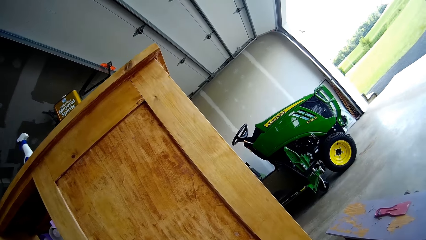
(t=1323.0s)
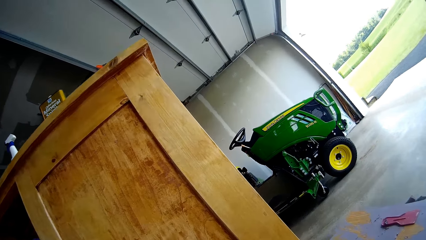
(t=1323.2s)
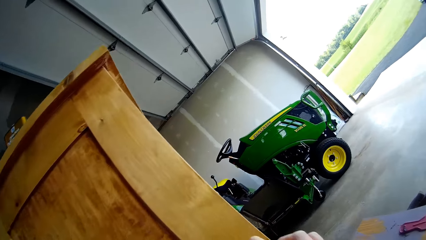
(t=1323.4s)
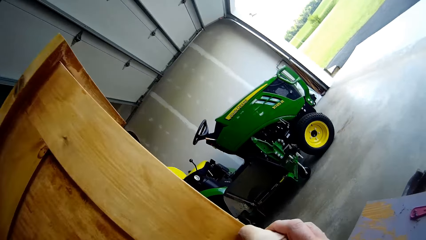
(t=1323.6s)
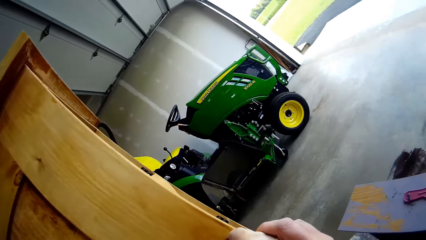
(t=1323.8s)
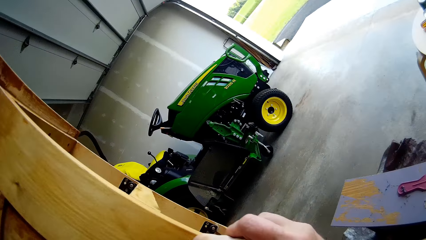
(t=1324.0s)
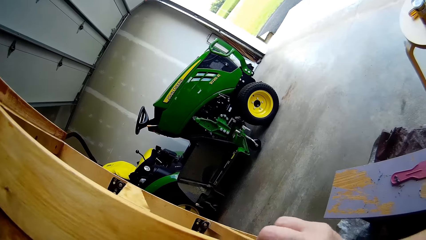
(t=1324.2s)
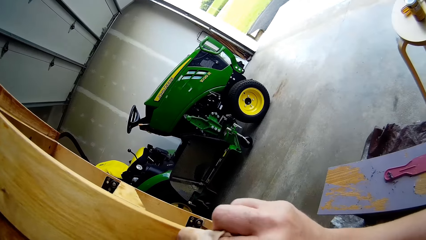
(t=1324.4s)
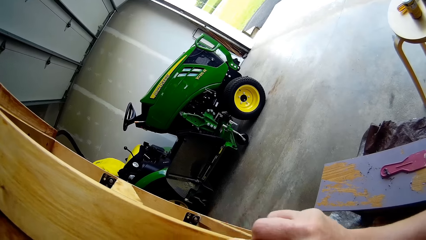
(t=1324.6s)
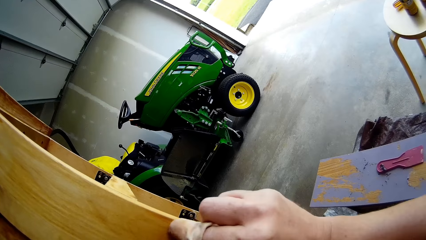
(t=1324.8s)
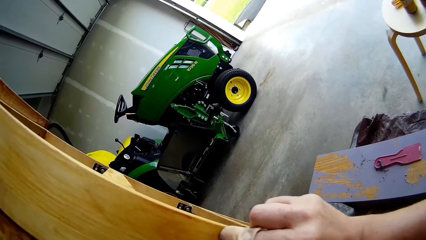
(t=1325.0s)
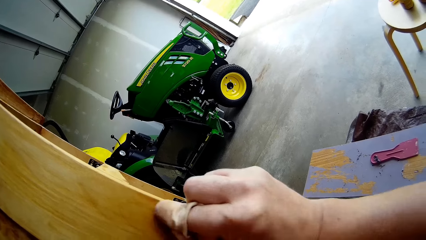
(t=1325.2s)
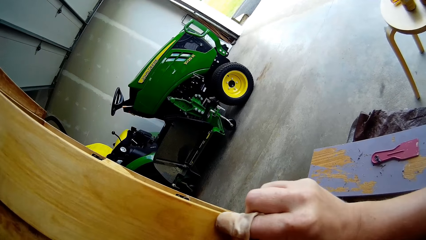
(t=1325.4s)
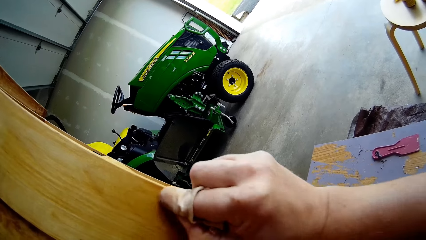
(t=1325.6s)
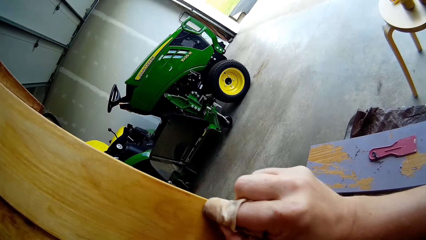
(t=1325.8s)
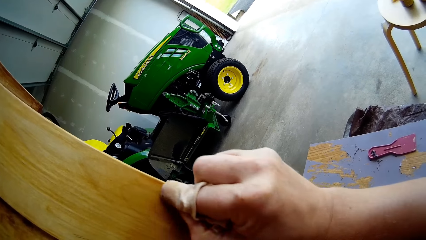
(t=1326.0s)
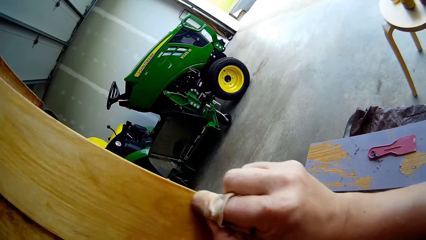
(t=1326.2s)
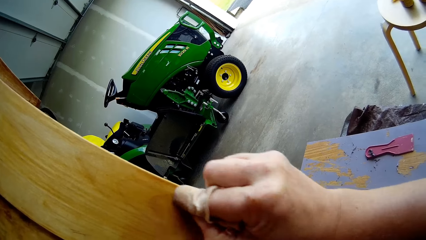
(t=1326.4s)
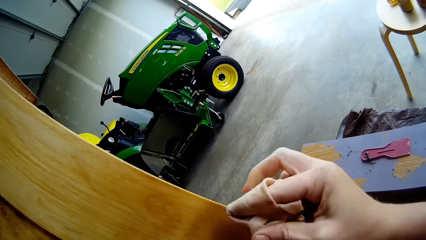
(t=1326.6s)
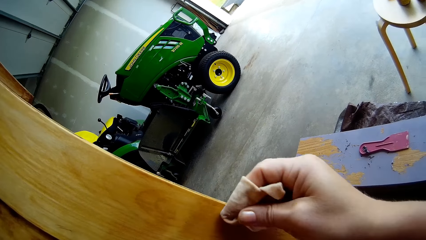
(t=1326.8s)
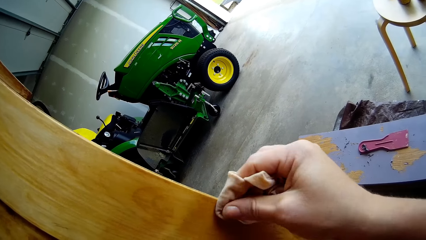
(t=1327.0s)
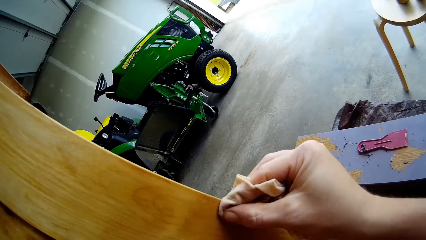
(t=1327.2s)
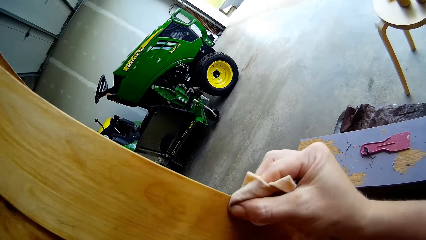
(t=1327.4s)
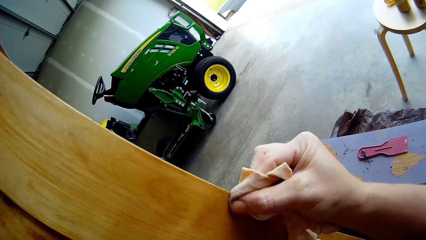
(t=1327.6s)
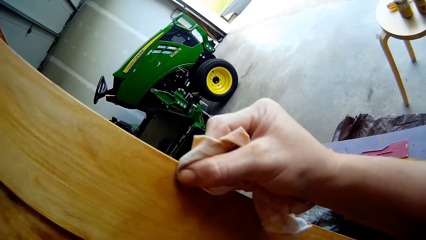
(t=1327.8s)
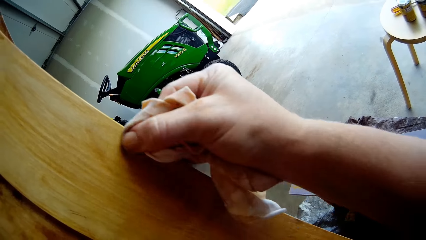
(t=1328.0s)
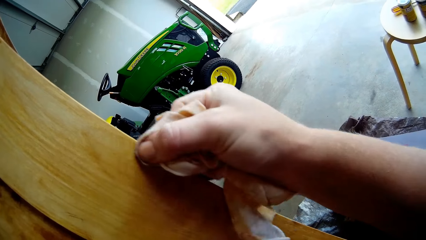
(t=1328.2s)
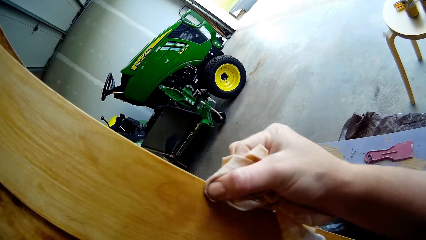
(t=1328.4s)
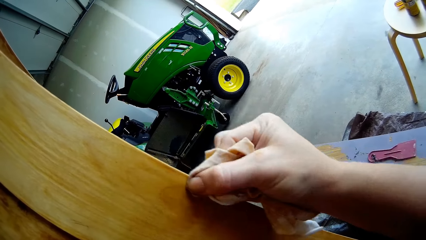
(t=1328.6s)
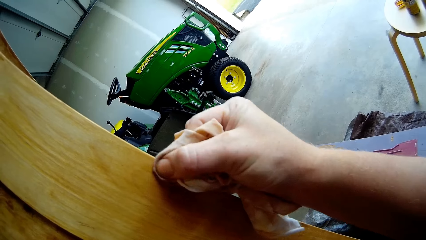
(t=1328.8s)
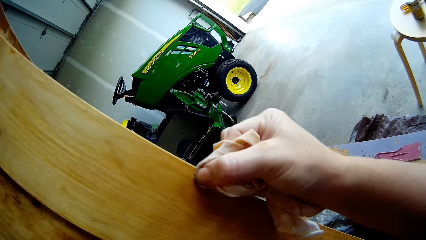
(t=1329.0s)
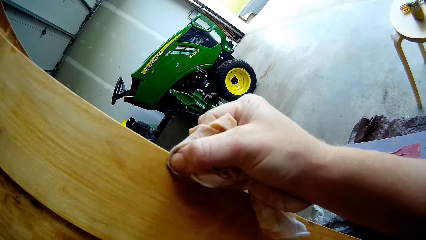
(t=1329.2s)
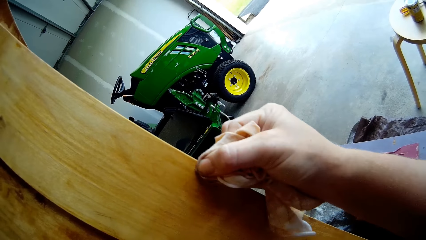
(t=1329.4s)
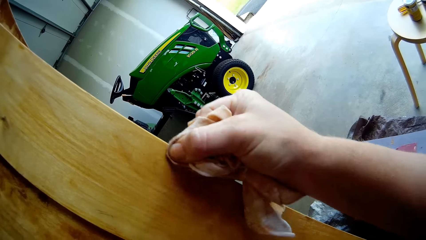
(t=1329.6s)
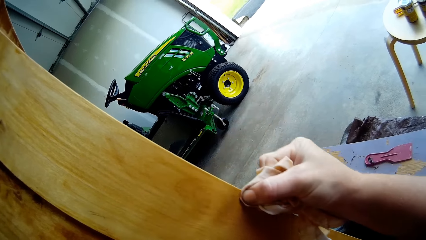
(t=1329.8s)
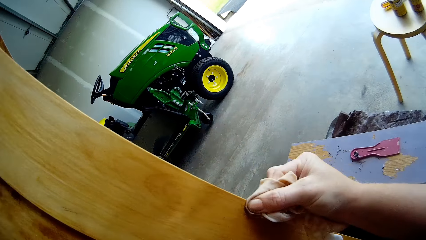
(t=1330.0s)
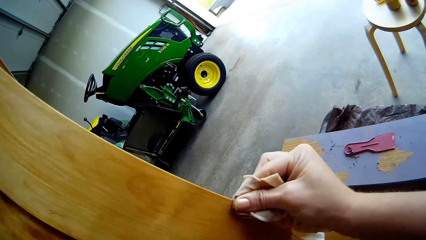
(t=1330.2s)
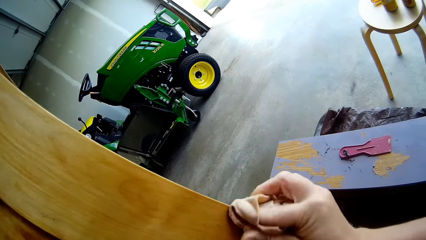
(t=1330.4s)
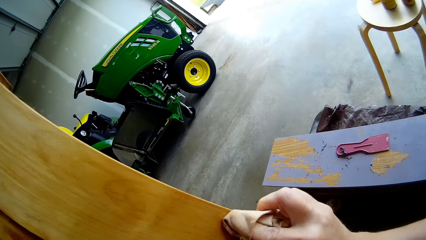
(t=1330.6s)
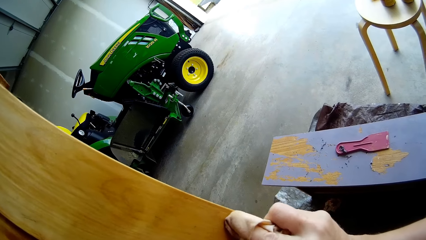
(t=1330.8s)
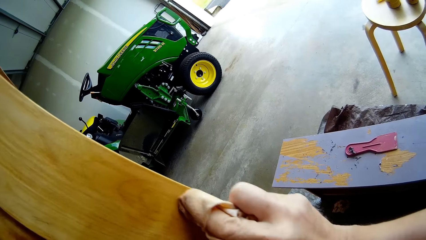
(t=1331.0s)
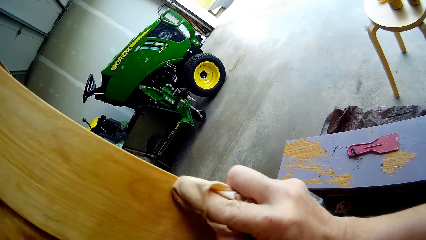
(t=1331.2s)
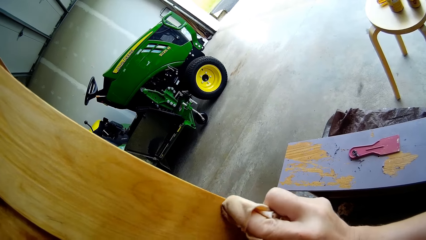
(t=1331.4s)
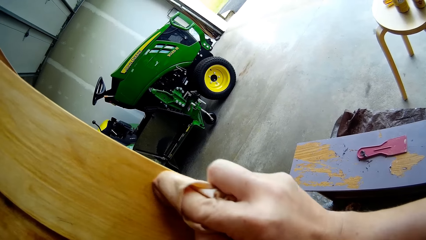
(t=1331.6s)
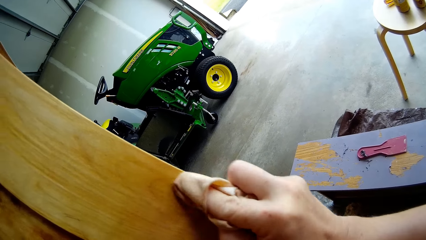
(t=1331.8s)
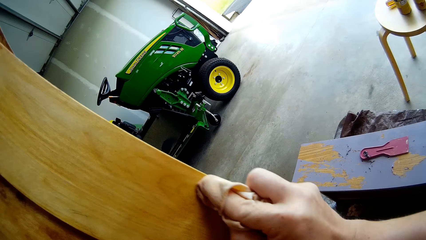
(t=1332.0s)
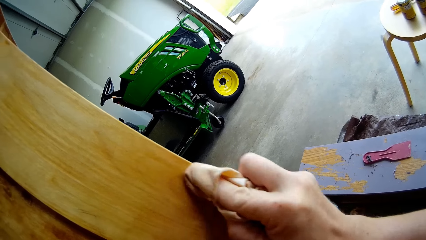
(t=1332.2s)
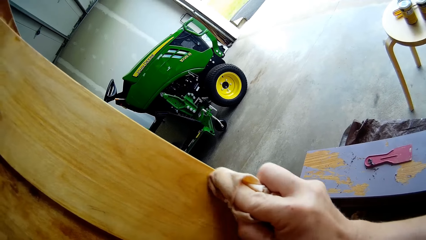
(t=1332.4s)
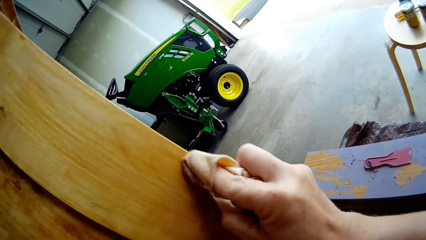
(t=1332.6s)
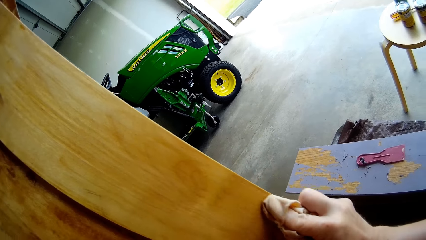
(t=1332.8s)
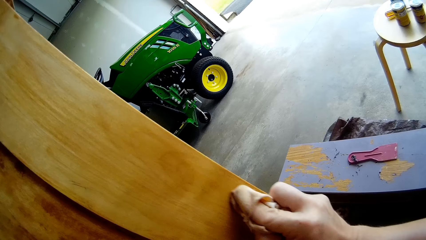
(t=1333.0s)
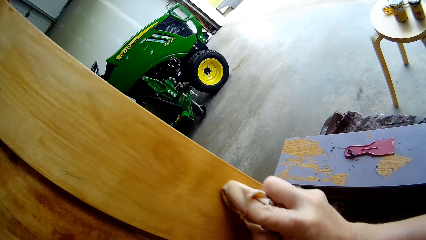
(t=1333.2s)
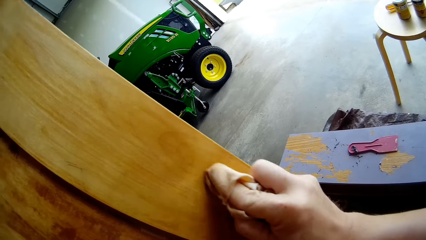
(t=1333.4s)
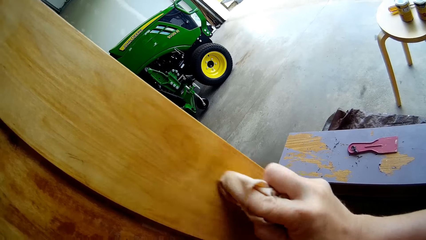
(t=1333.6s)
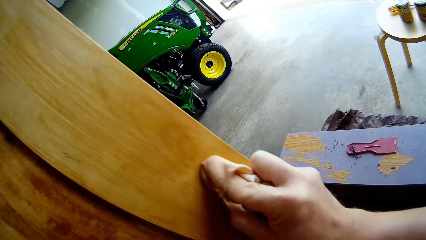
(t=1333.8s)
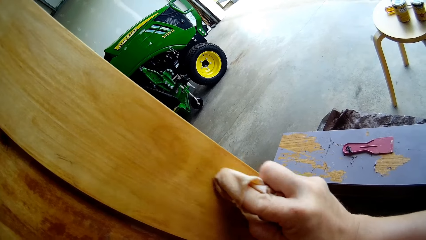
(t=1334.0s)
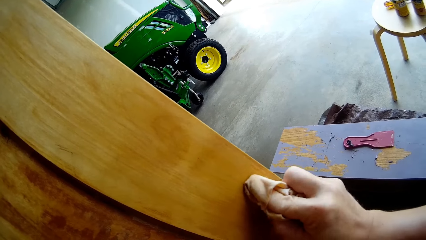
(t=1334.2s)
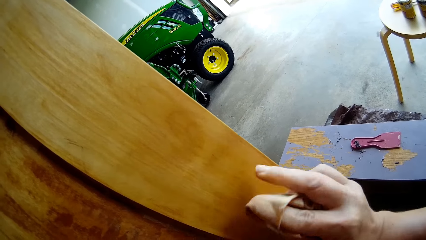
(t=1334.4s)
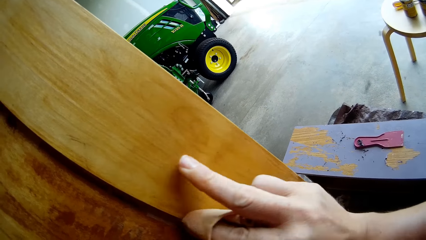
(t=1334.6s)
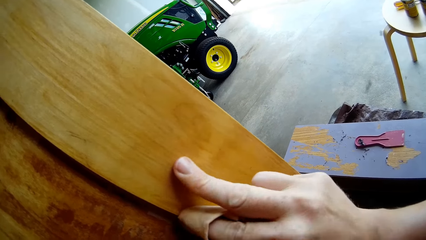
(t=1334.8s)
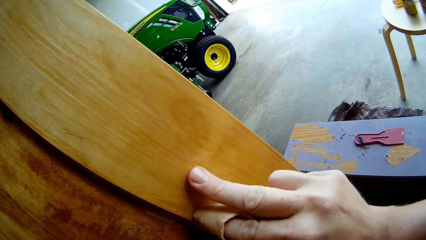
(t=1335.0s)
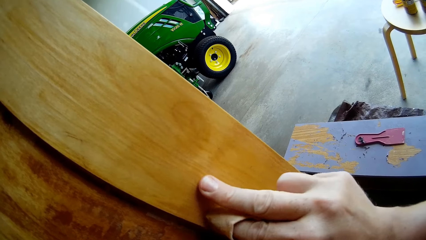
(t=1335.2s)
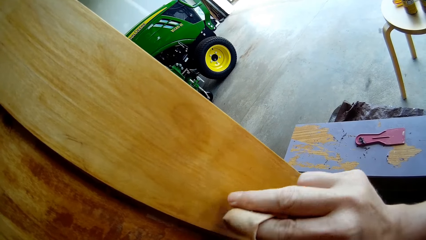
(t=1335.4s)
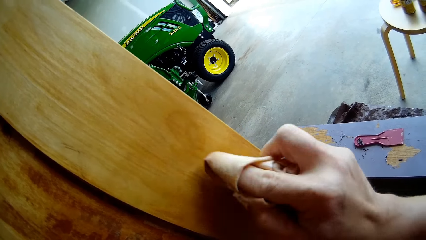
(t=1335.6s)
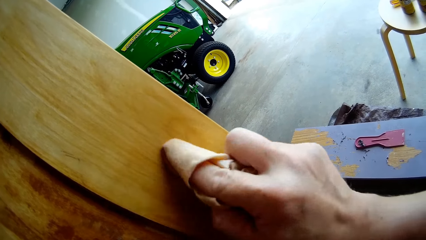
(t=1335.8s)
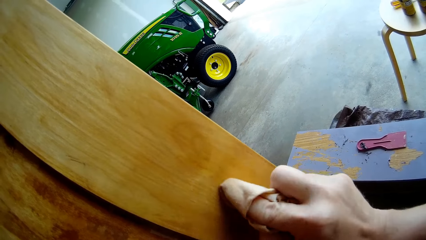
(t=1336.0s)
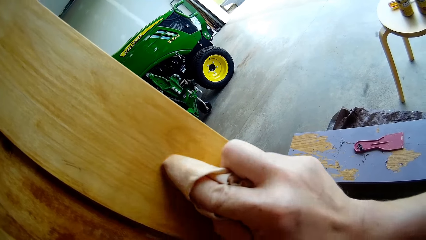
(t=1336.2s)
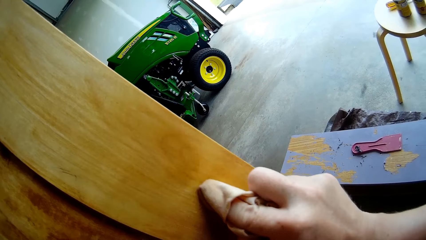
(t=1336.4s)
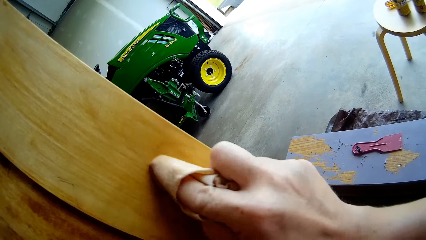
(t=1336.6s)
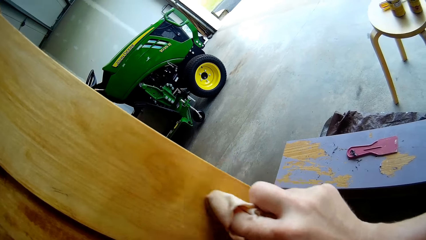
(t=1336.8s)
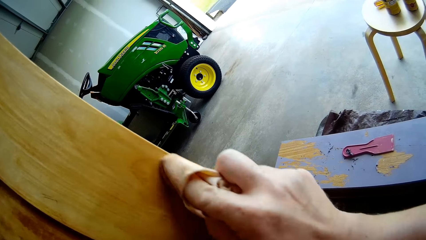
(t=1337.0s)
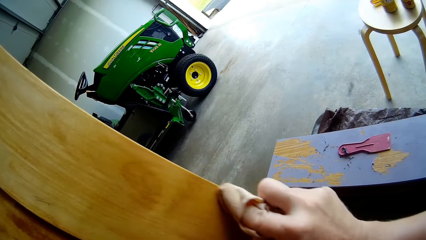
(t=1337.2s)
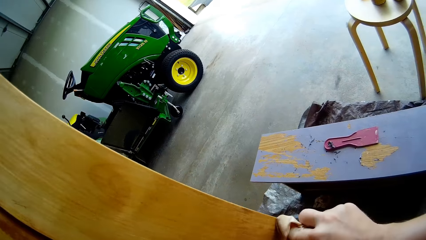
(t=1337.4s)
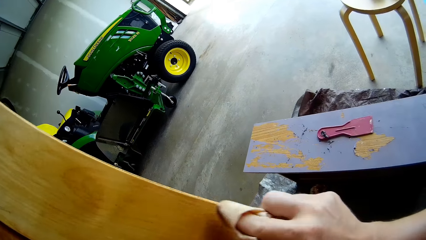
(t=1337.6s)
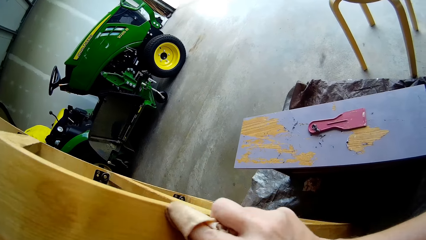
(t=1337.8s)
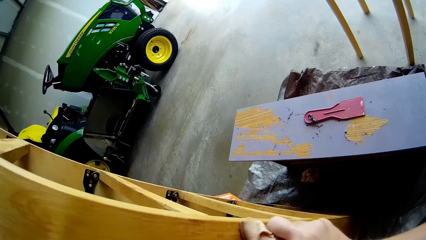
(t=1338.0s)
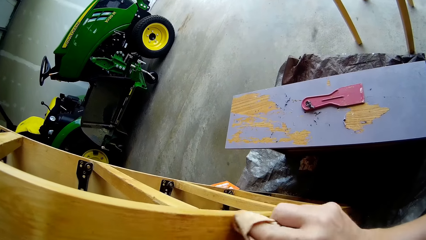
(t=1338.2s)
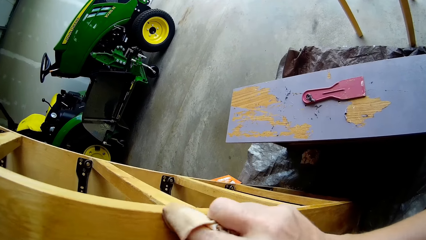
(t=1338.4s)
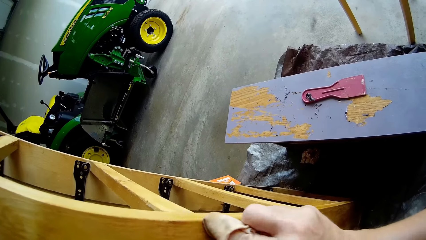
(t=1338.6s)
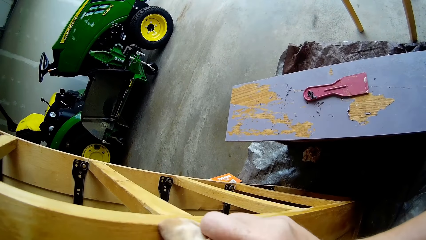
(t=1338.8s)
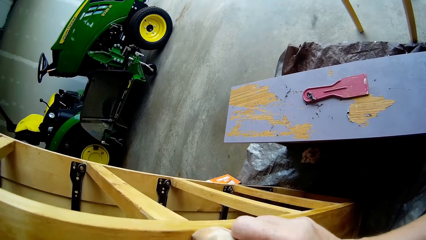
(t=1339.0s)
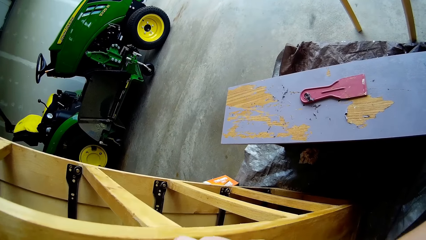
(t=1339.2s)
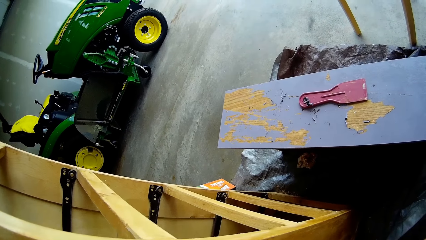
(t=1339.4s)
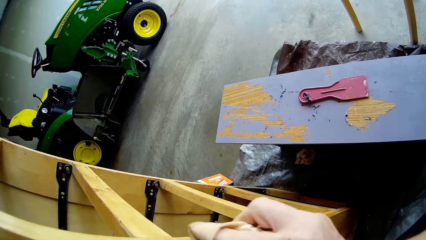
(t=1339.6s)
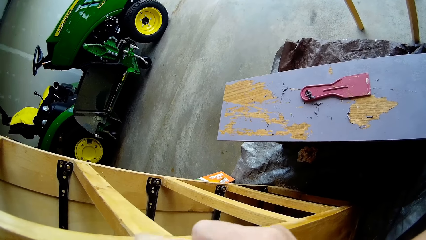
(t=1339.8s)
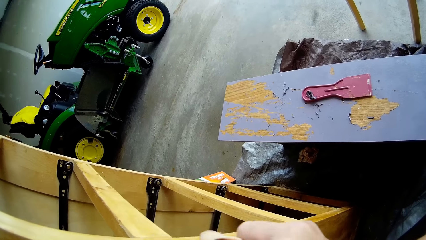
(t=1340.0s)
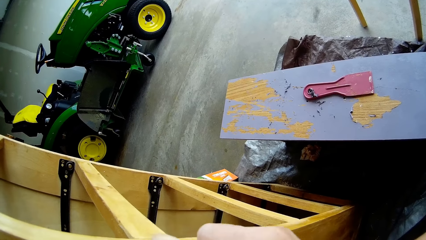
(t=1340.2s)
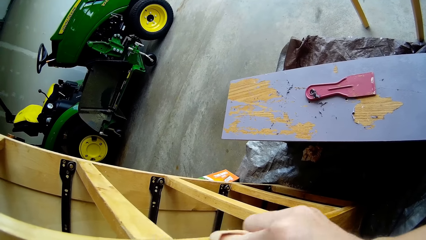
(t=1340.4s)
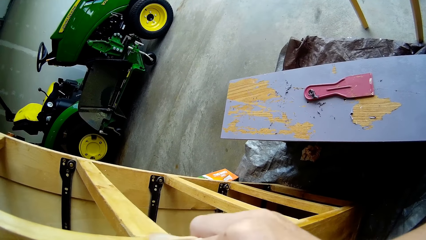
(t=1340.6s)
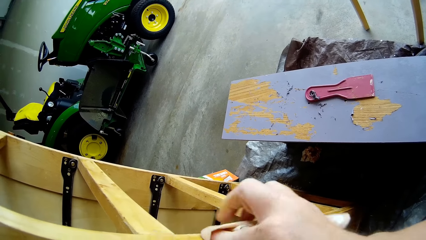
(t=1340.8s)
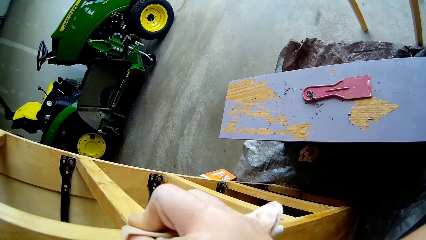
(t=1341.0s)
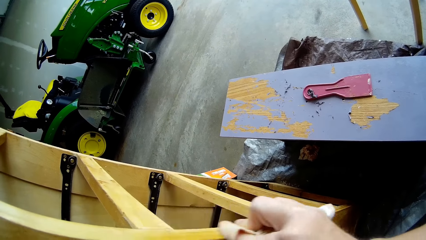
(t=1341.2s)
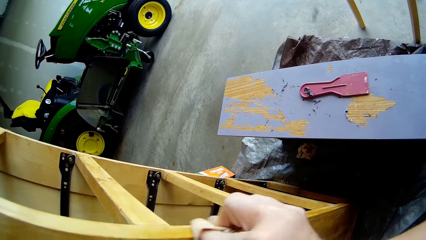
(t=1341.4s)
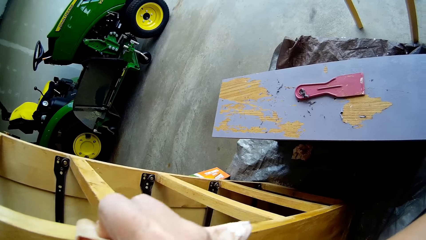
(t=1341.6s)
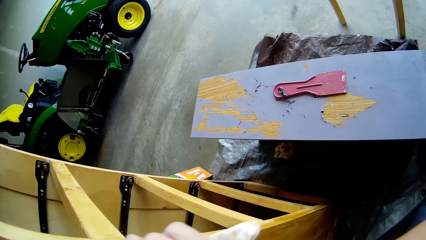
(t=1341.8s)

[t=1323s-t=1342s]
The camera wearer wipes the cupboard with the cloth. He rubs the cupboard with his finger. He wipes the cupboard with the cloth.
